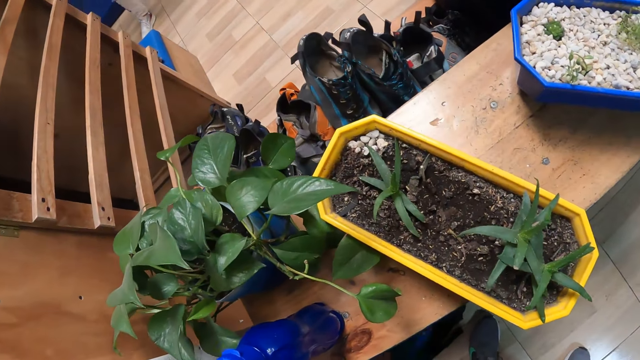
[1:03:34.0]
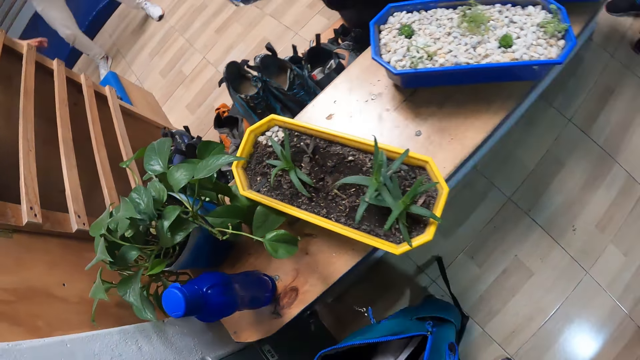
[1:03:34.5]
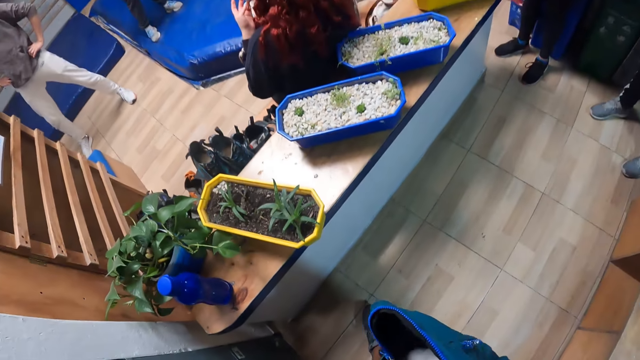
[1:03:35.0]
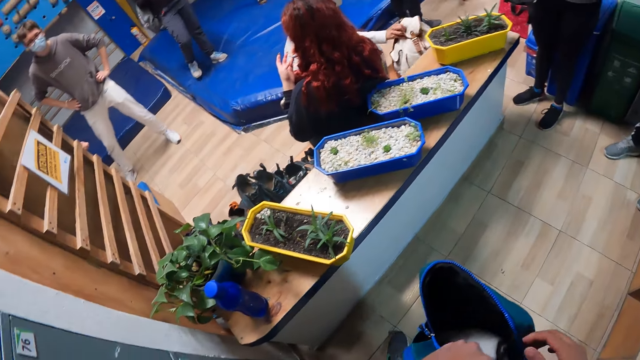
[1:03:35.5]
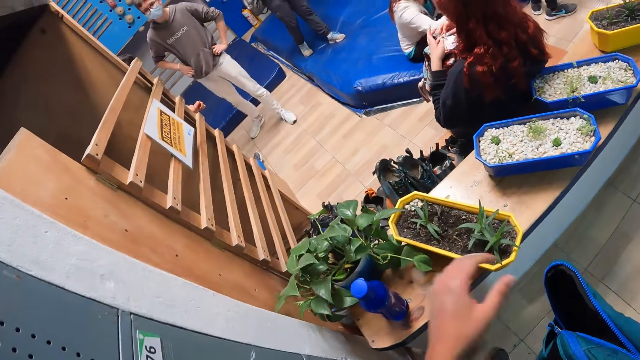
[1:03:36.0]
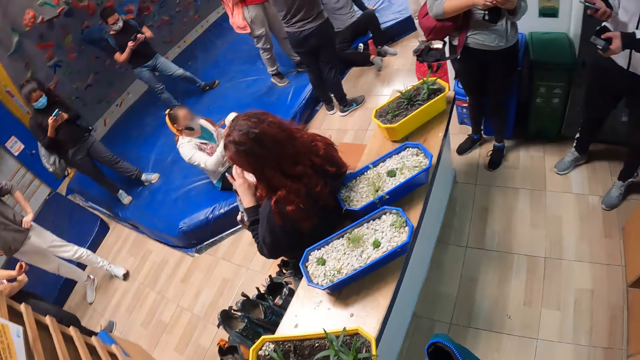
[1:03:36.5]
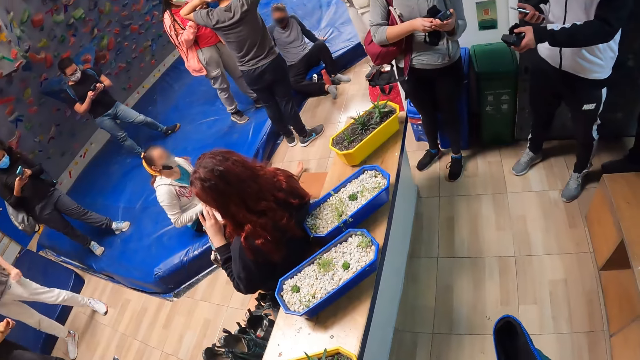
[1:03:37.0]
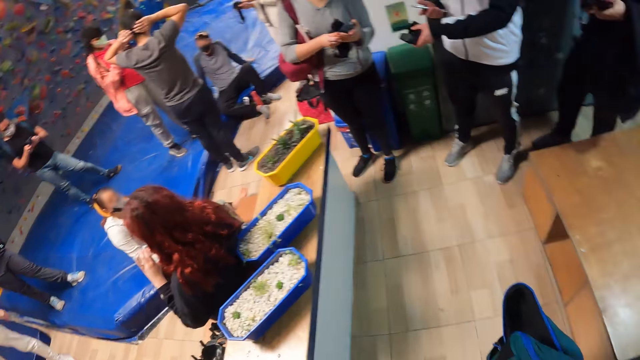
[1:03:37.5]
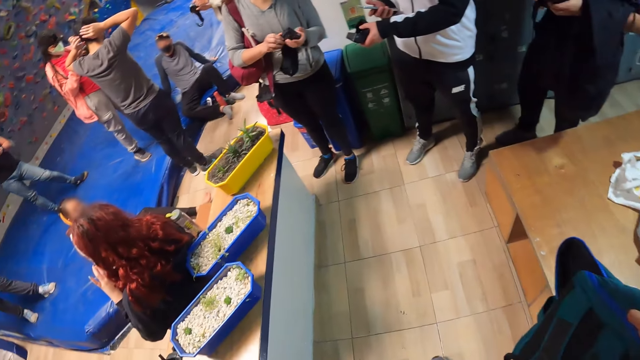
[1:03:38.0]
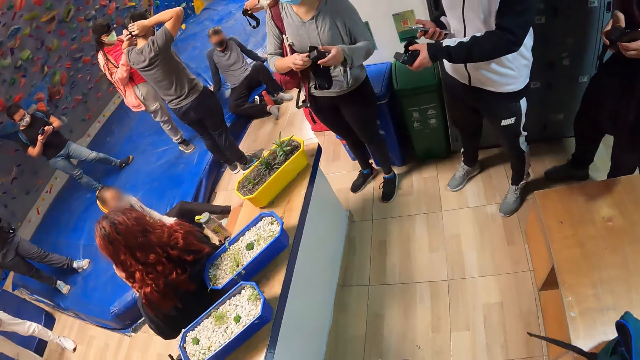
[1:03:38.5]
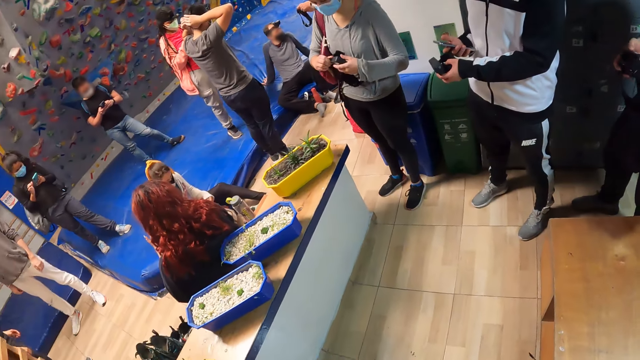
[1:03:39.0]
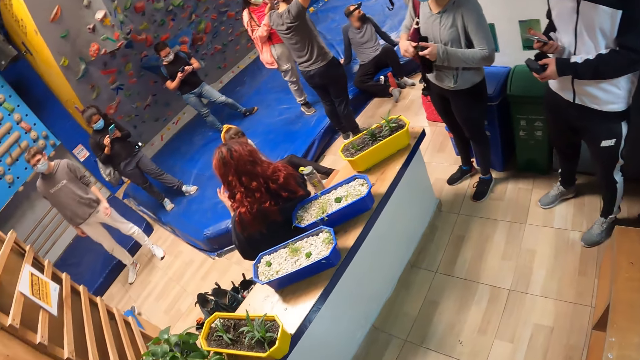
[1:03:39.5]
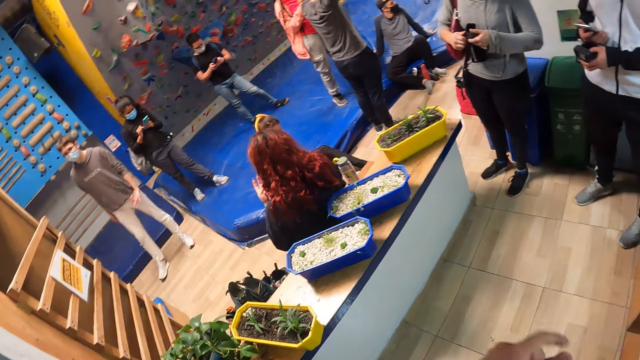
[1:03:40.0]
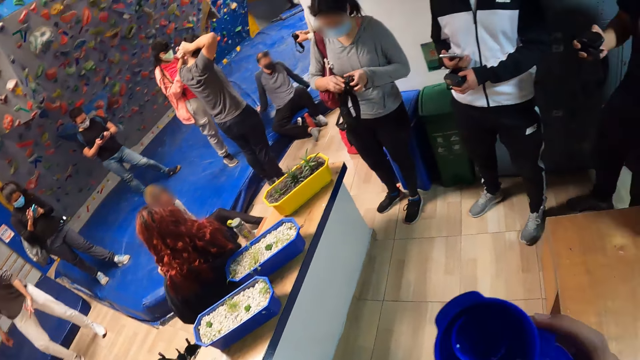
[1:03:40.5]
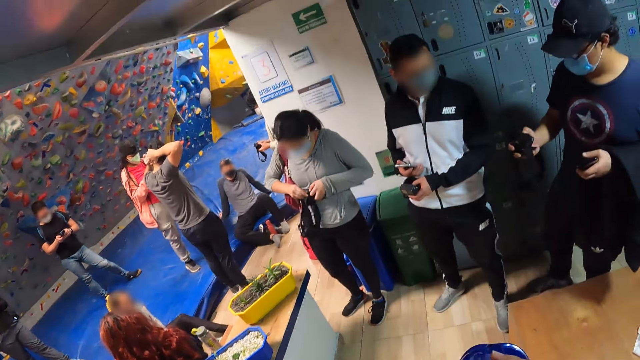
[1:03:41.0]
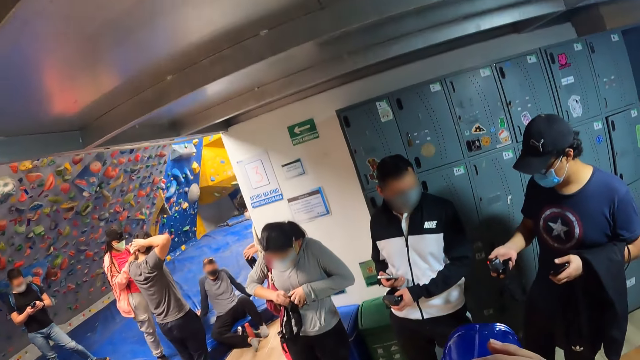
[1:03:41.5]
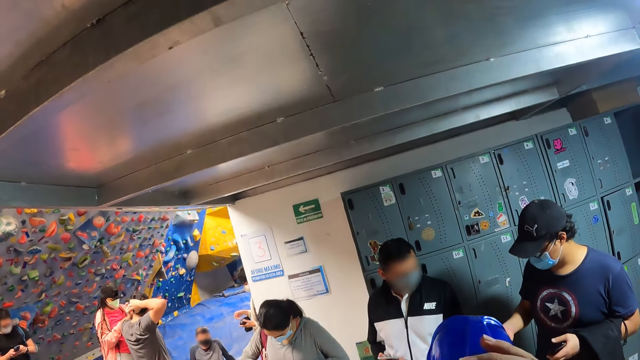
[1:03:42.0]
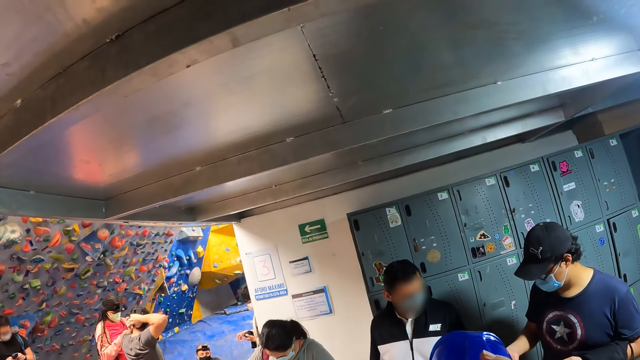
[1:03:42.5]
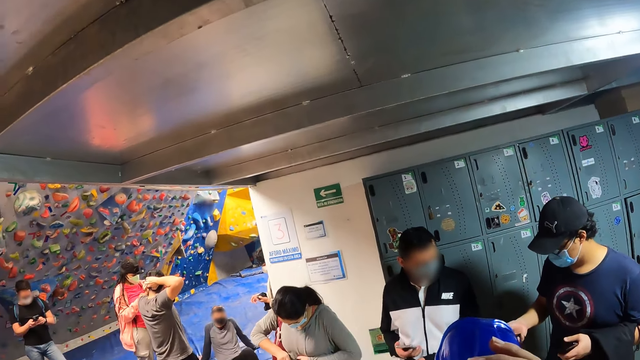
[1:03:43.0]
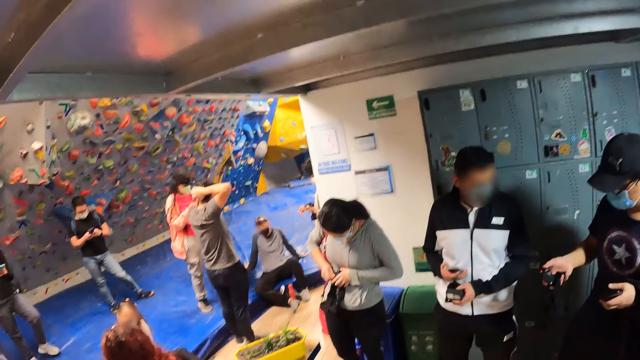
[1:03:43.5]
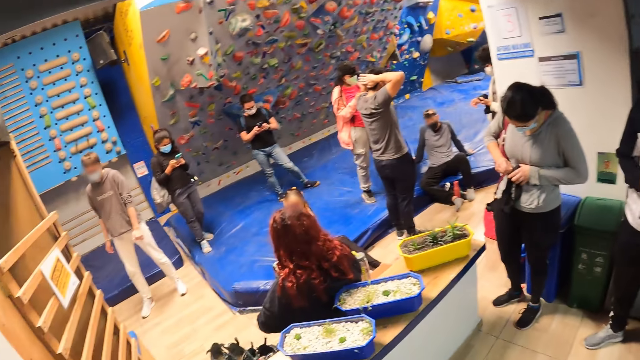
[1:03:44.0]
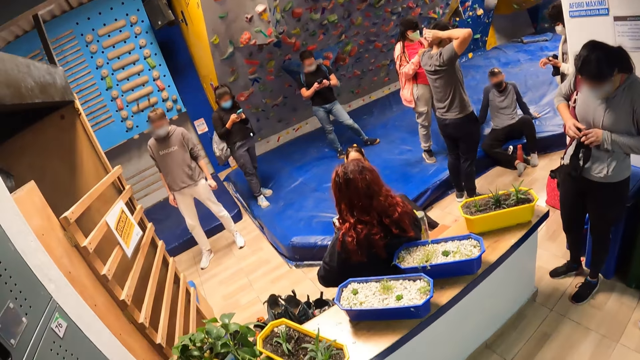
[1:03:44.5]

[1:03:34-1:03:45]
The camera wearer picks a backpack from the floor with his left hand. He takes a water bottle from a shop counter with his left hand. He drinks from the water bottle in his right hand.

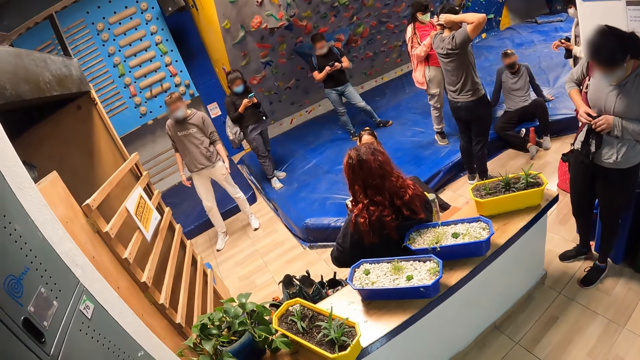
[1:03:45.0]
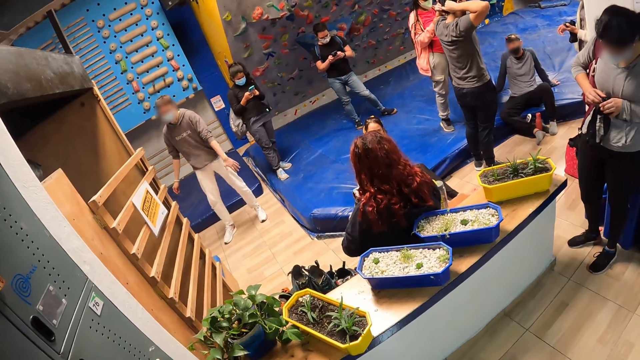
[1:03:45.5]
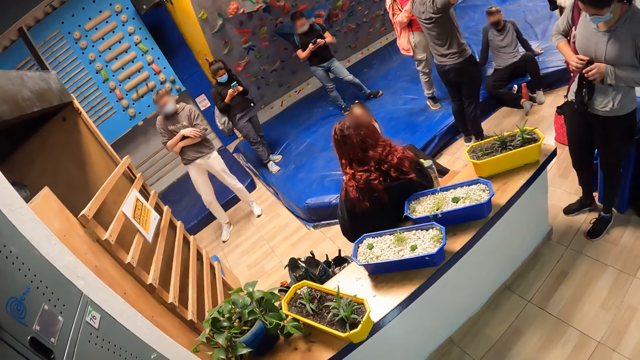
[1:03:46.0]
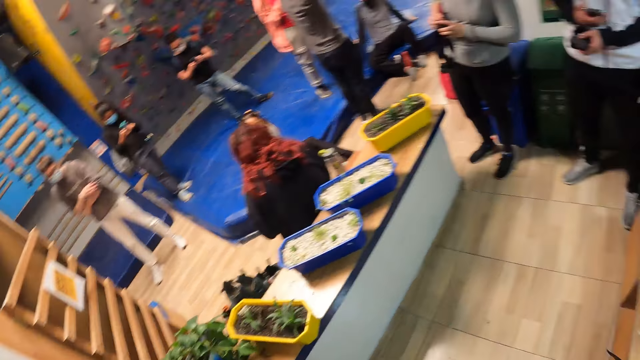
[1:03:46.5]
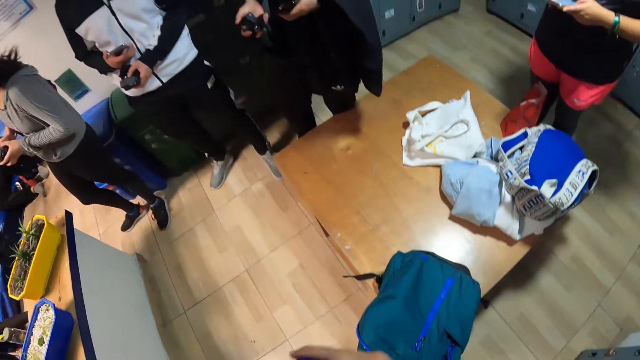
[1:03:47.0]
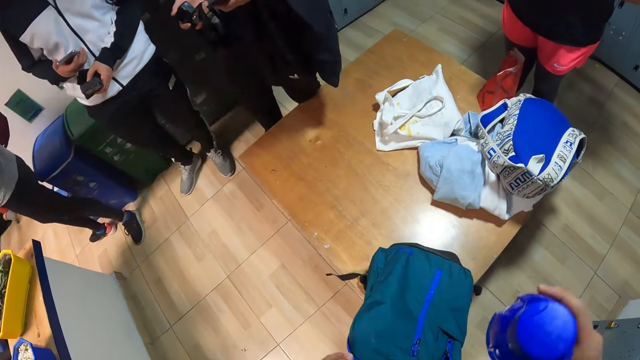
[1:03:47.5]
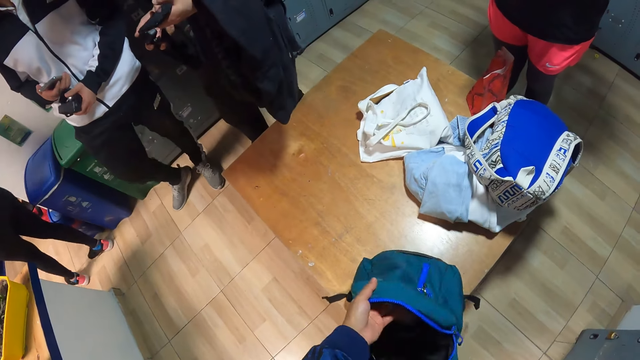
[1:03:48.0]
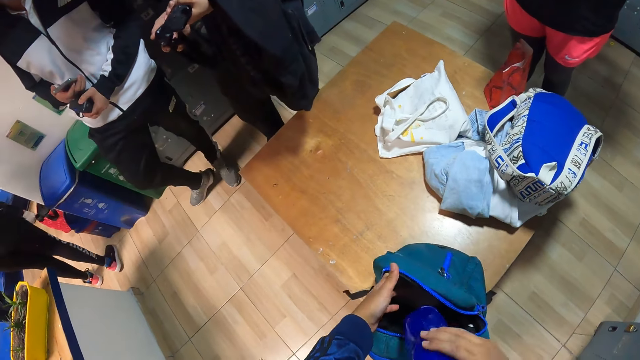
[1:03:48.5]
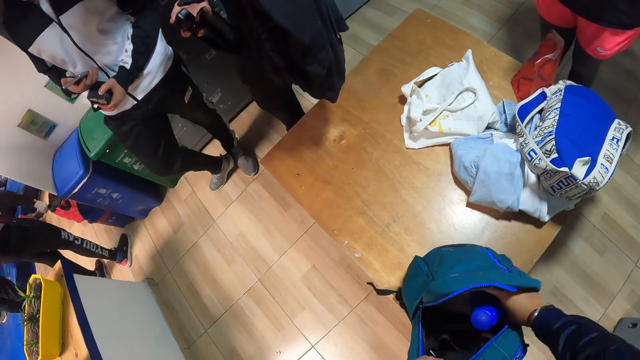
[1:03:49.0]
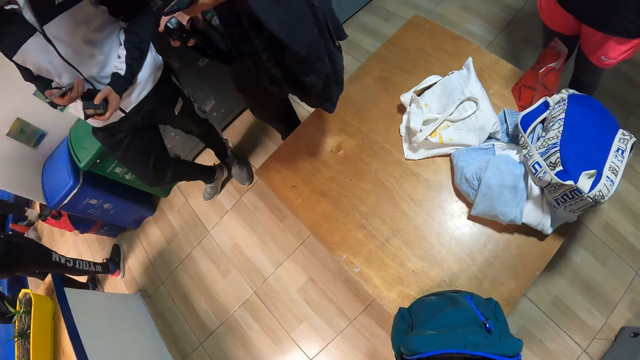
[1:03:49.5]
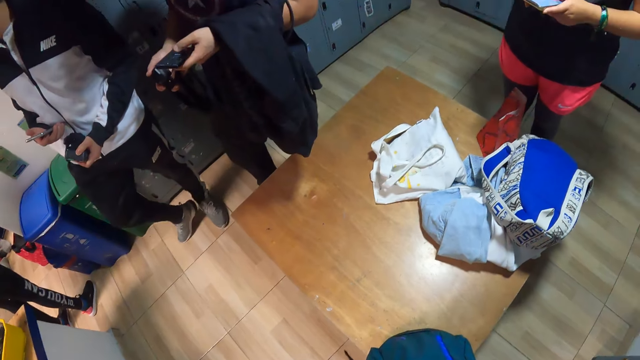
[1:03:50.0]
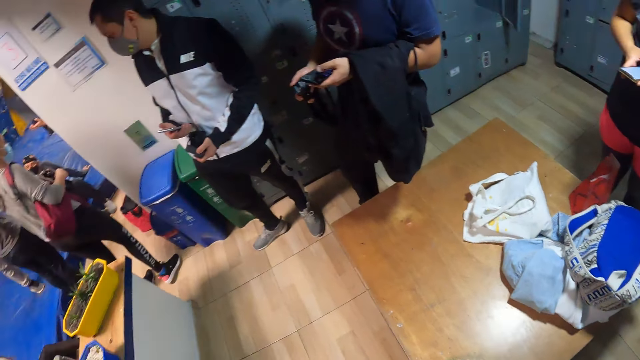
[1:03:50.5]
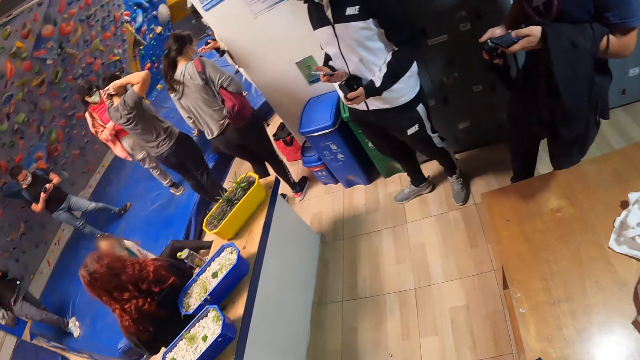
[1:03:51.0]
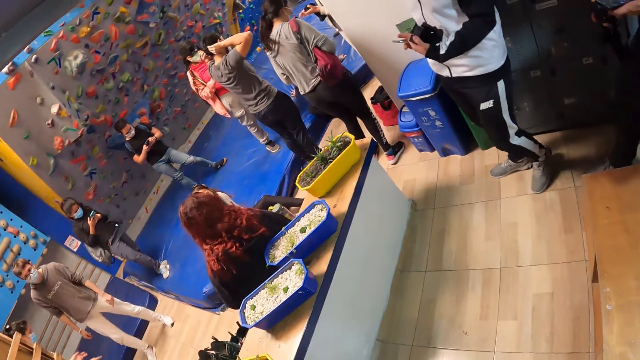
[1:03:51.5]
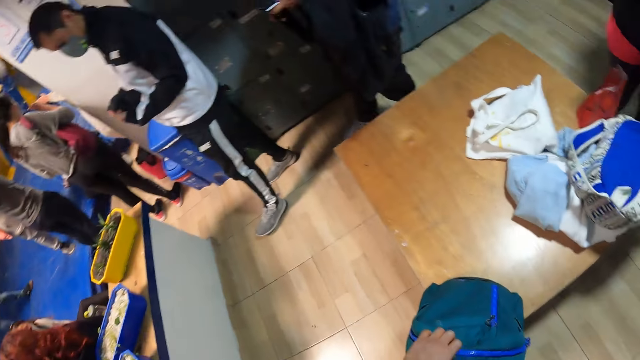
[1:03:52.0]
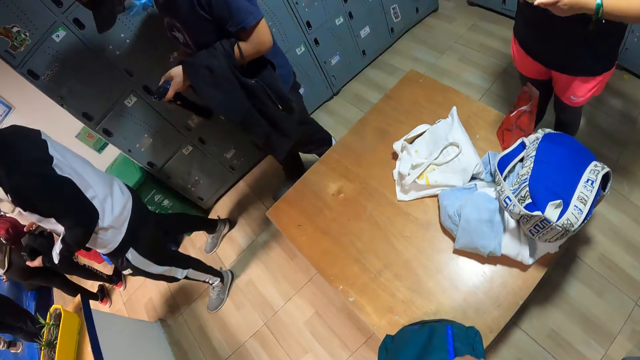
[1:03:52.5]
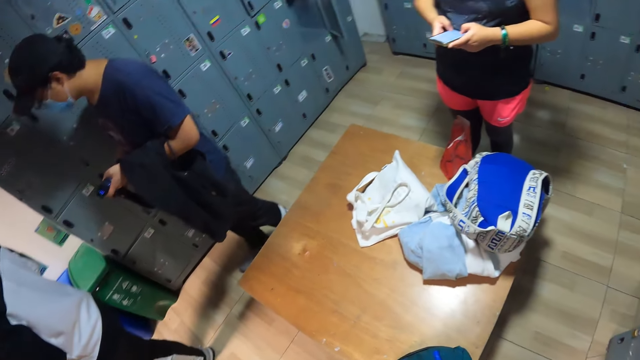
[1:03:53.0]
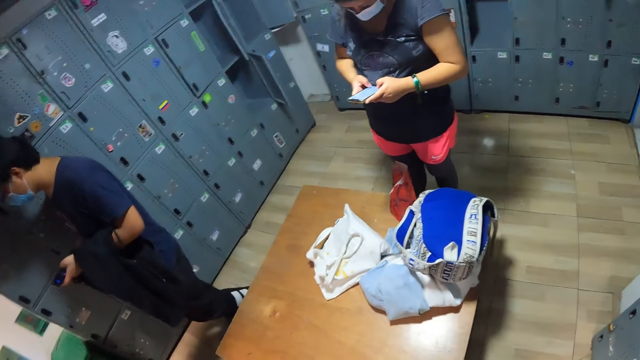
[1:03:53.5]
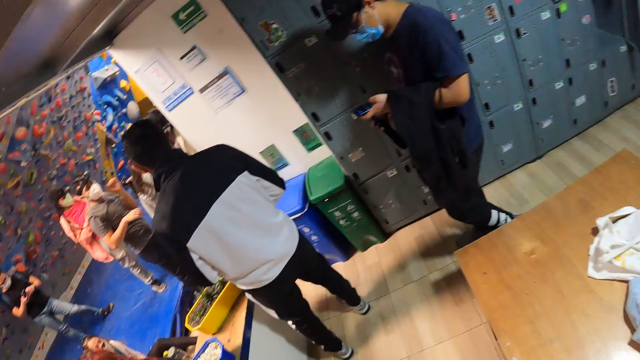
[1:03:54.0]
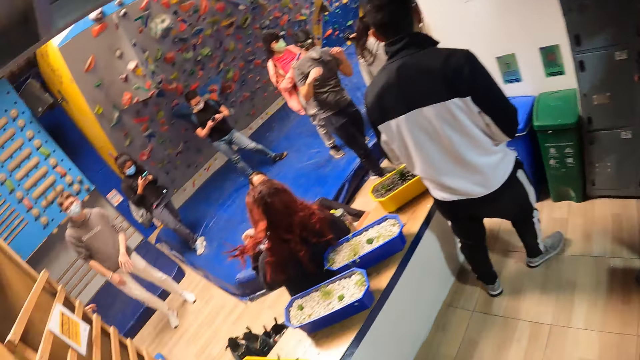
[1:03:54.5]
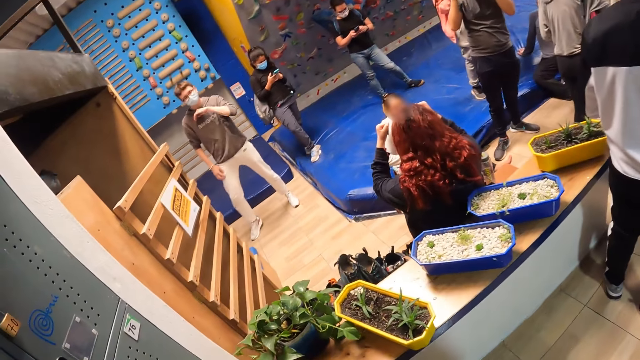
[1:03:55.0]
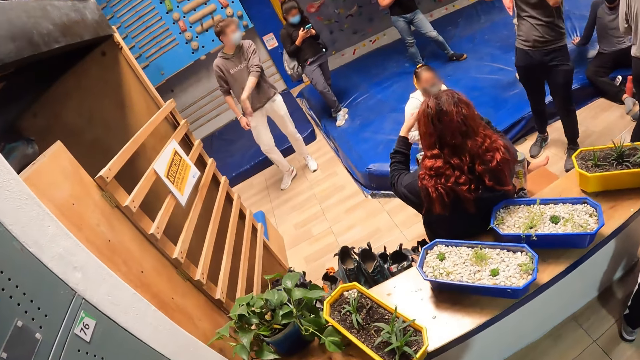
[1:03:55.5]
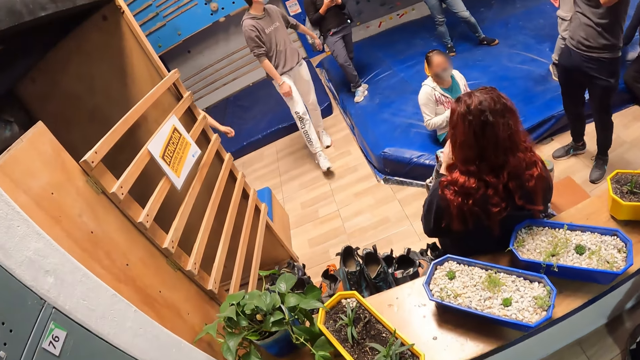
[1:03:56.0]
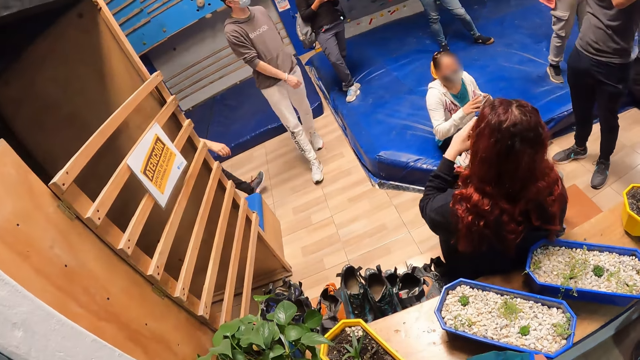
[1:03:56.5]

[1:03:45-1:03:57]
The camera wearer opens the backpack on a shop counter with his left hand. He puts the water bottle in his right hand inside the backpack.
